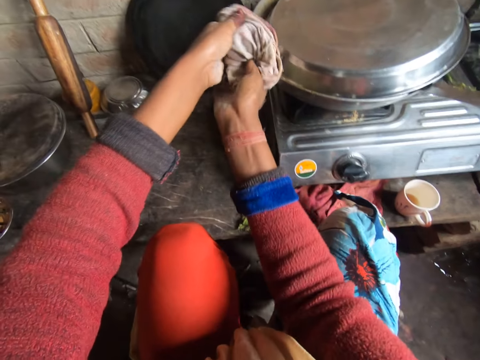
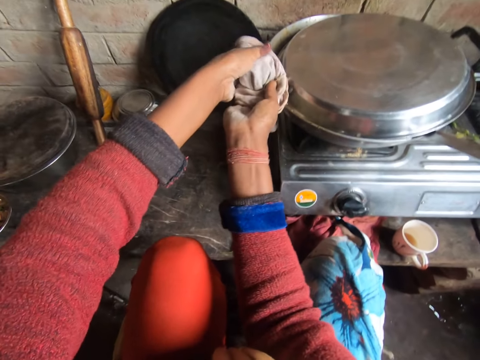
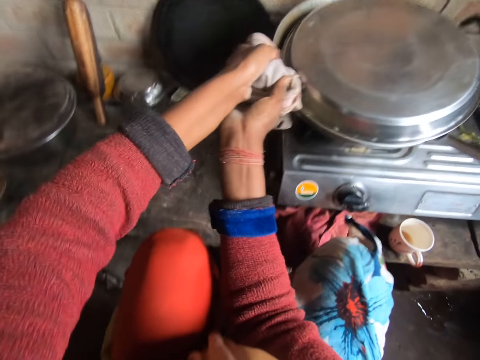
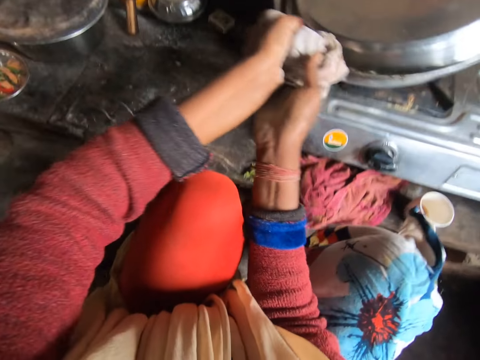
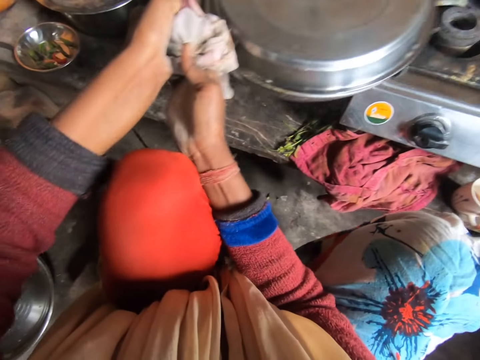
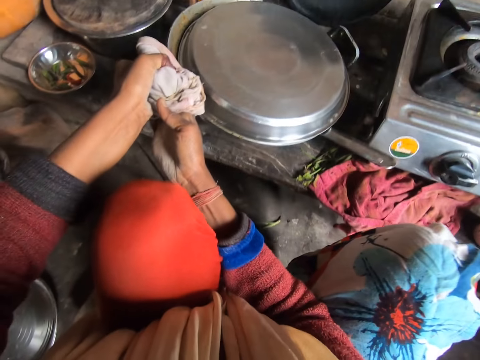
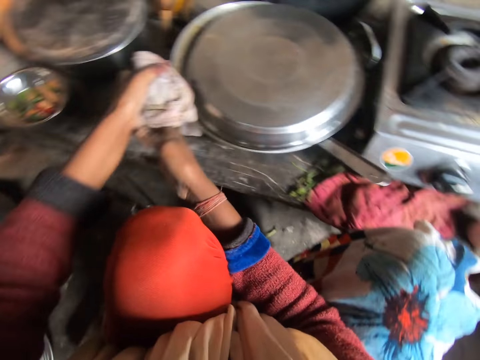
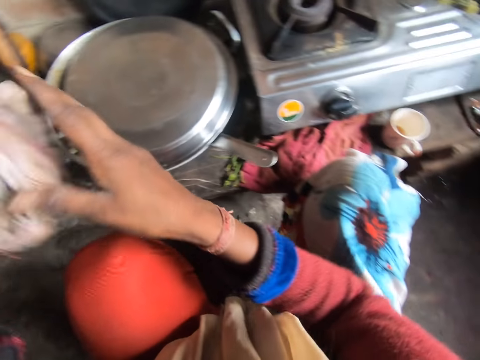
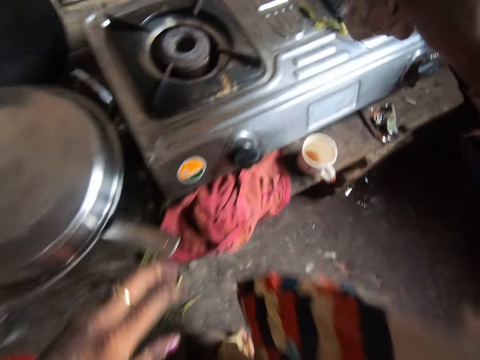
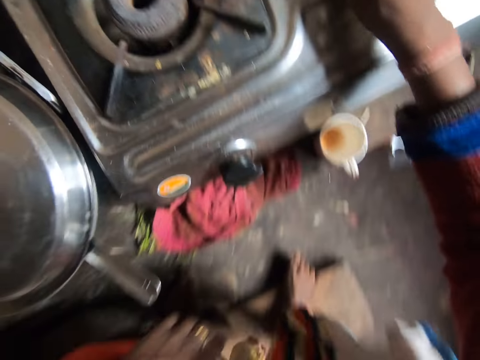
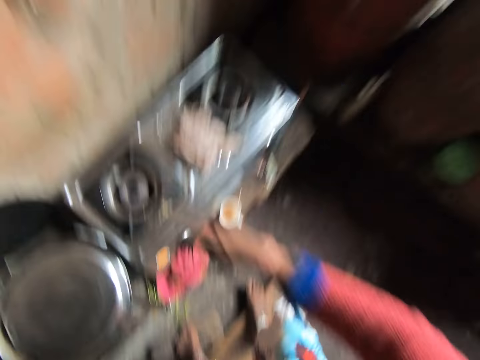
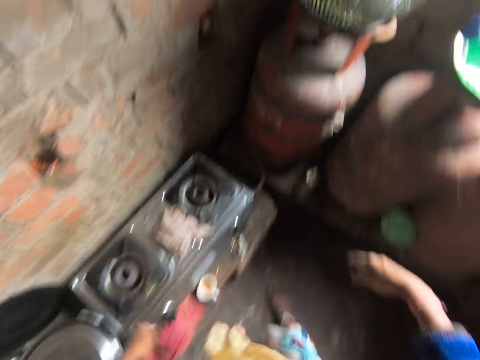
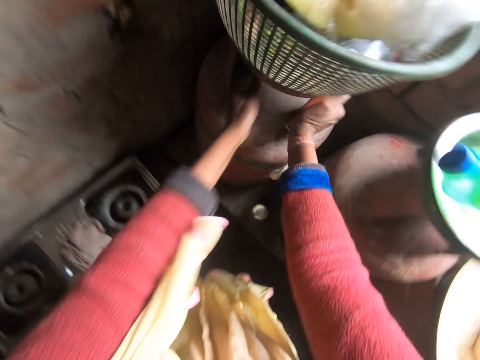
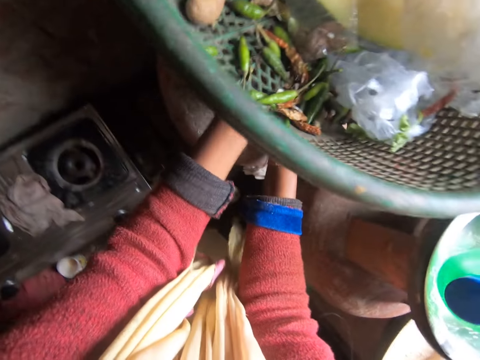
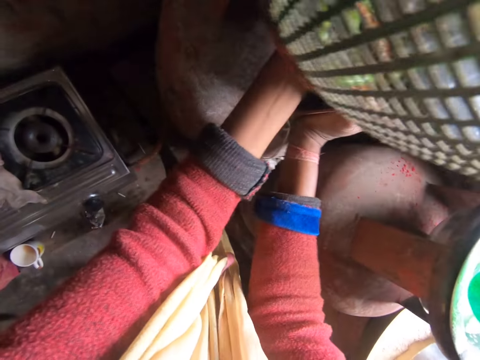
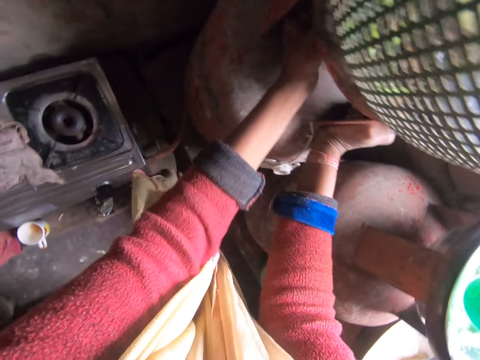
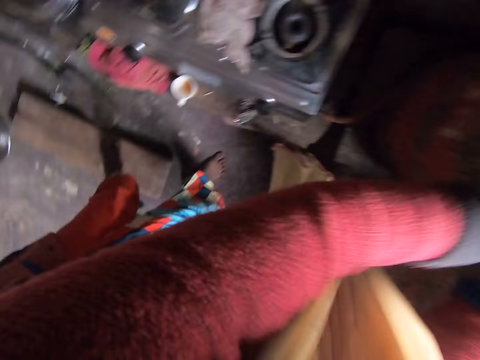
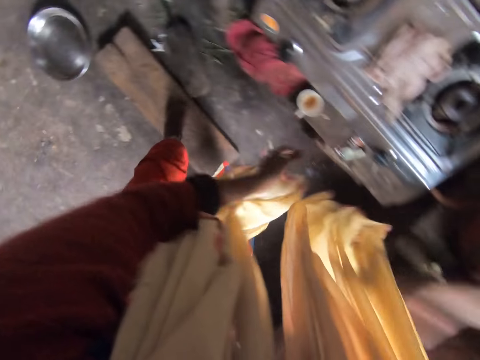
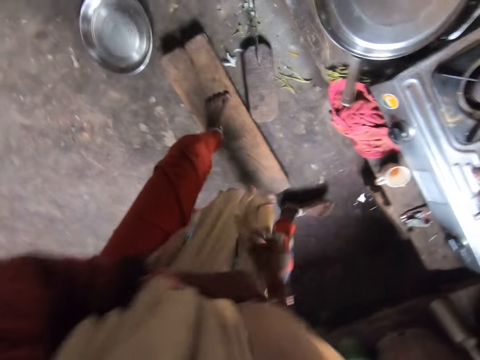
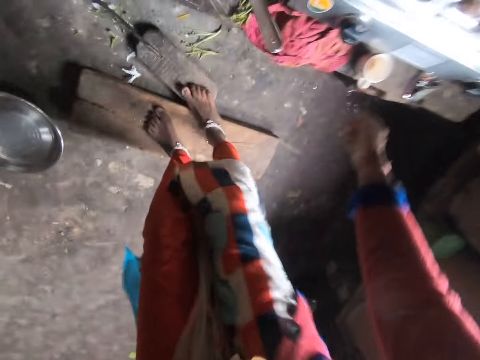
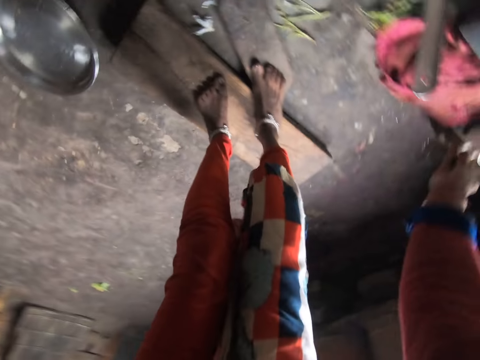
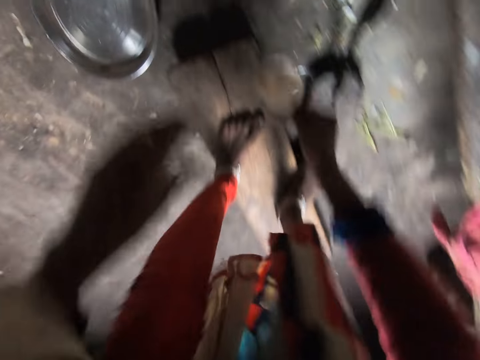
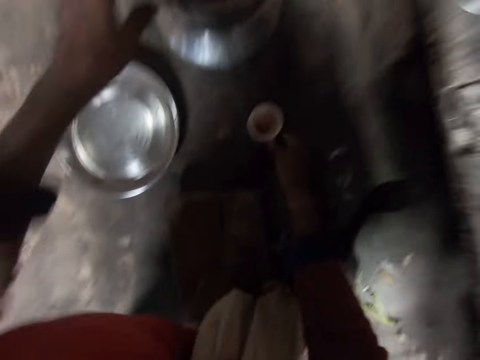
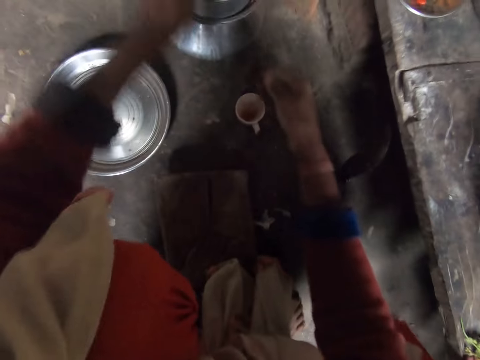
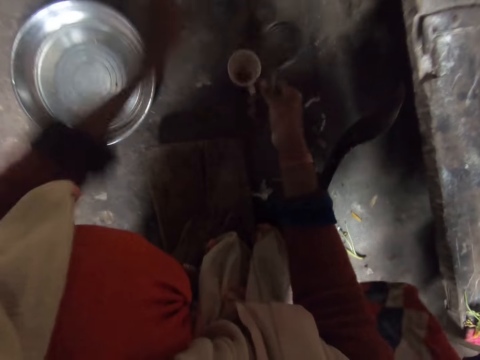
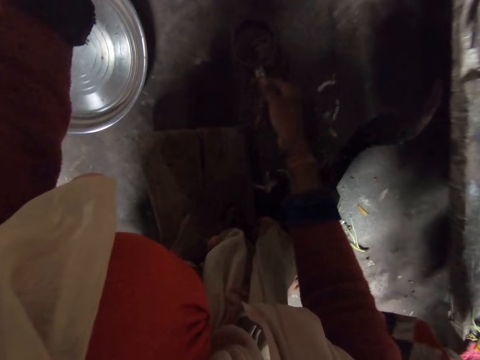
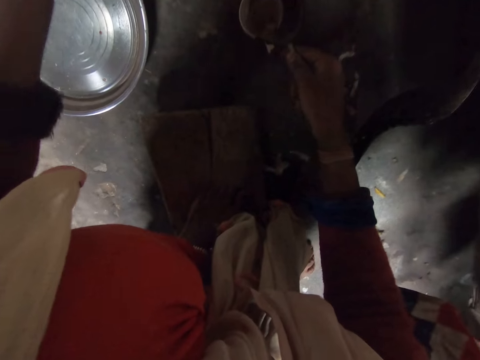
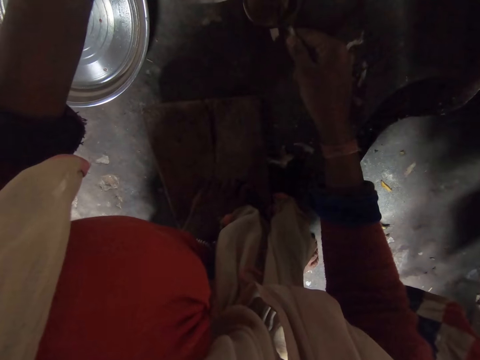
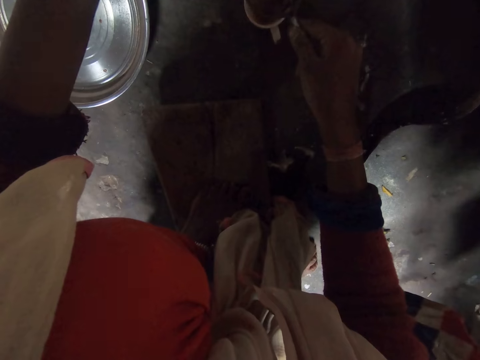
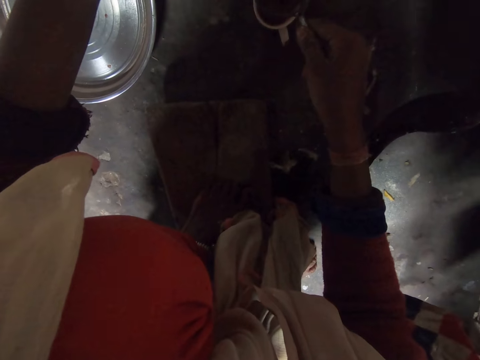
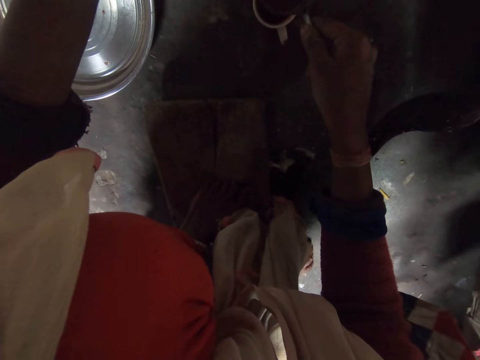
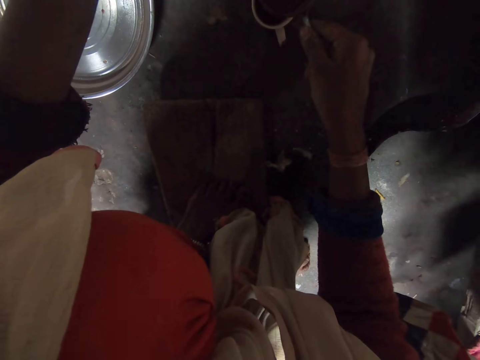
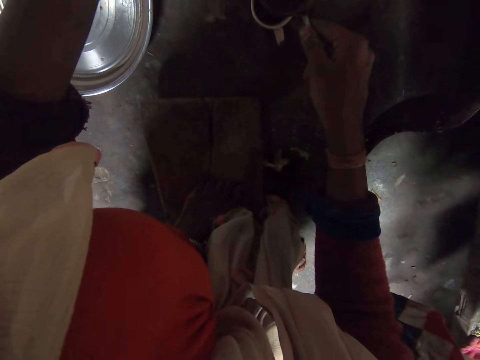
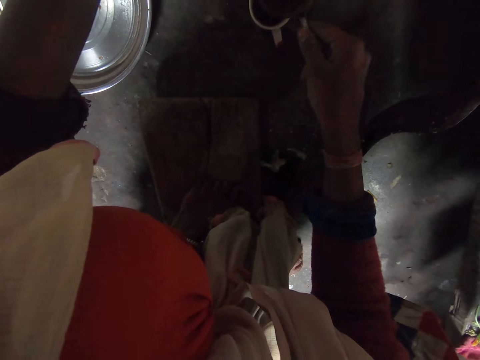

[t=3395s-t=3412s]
The camera wearer holds the pan with a rag. She picks the pan and places the pan on the countertop. She shifts the rag to the right hand and puts the rag on the cooker. She stands up. She turns off the gas cylinder and inspects the gas cylinder. She hits her left hand. She stares down. She picks up a cup on the table and drops the cup on the floor. She picks up a sieve on a kettle, picks up the kettle on the floor, and pours coffee or tea from the kettle into the cup through the sieve.

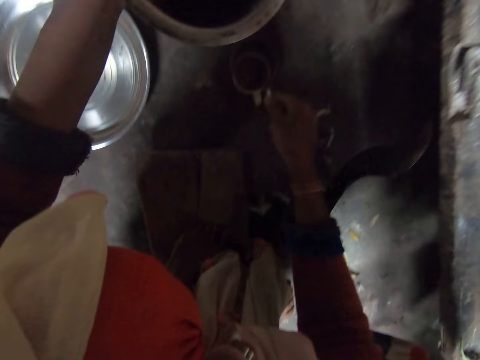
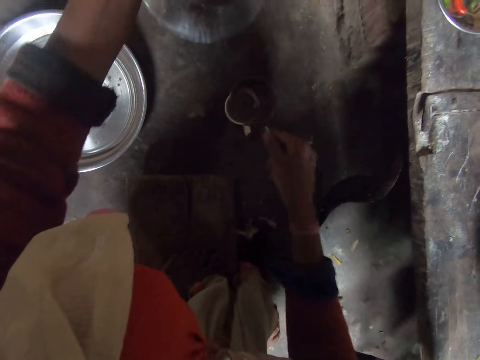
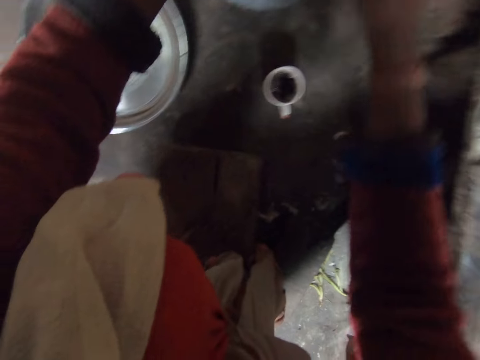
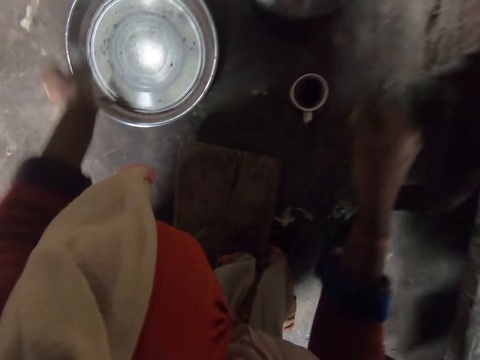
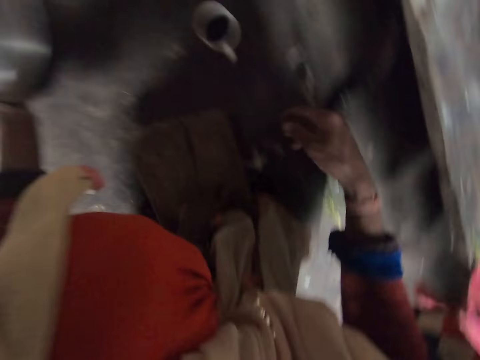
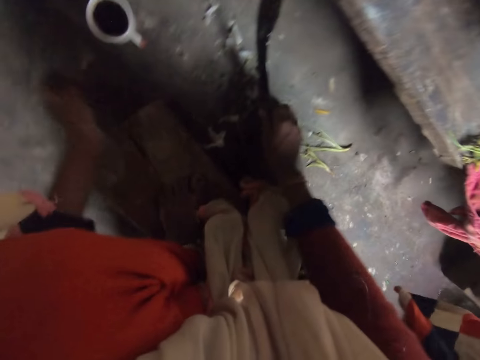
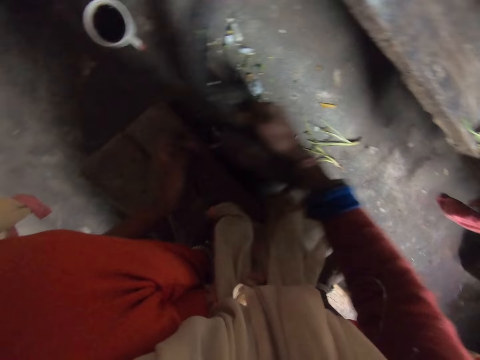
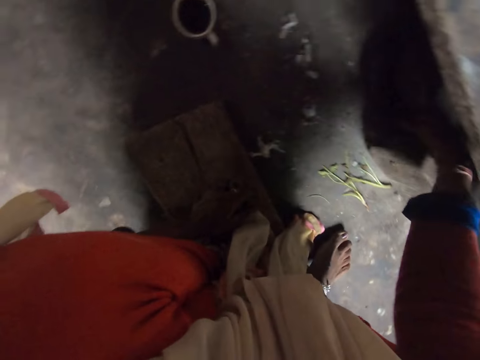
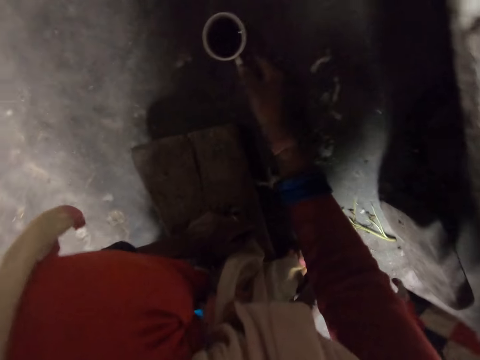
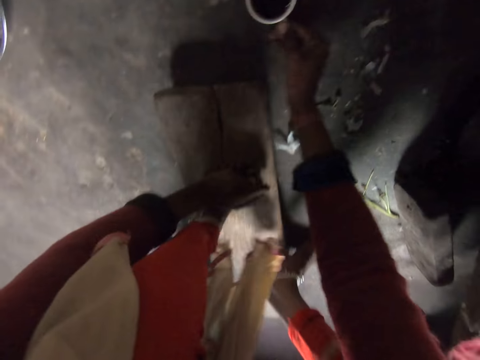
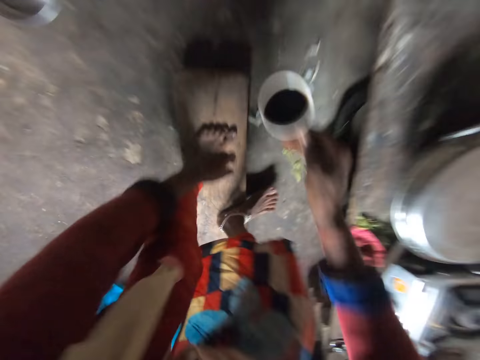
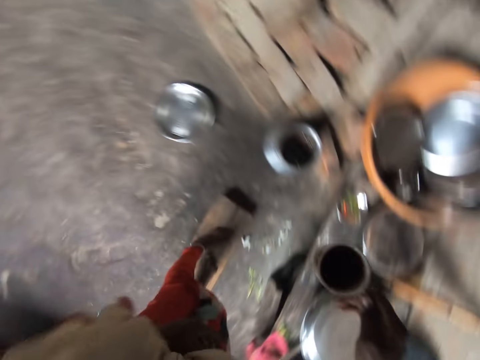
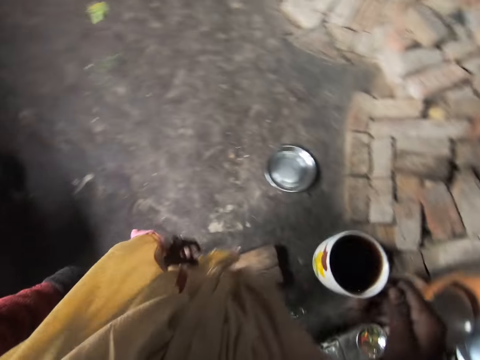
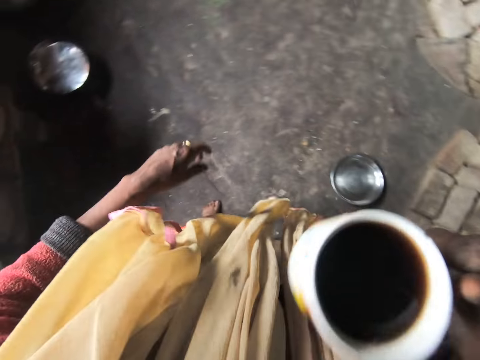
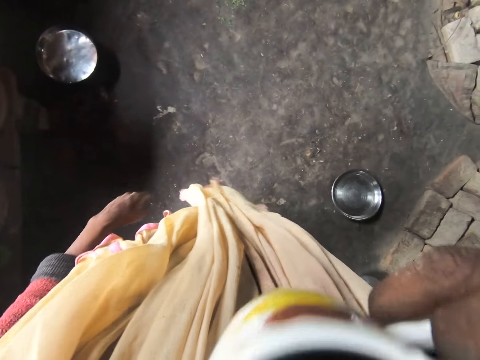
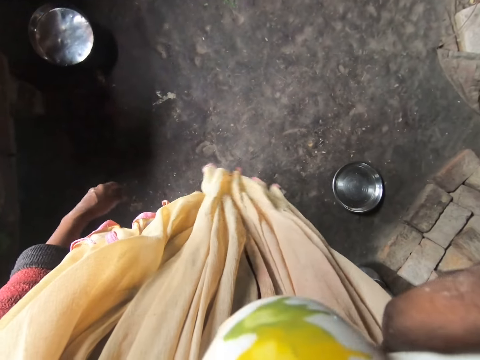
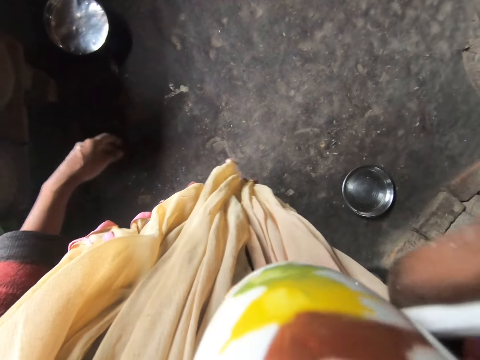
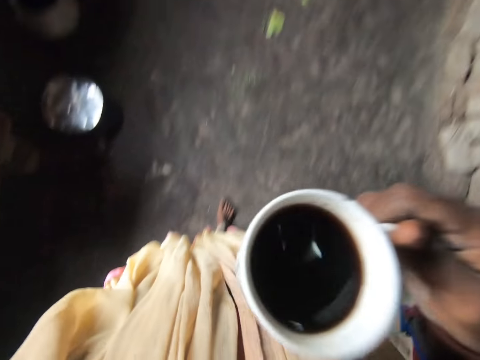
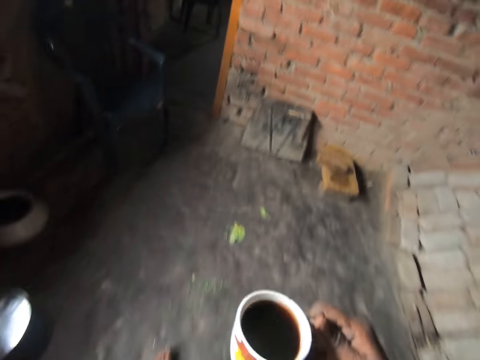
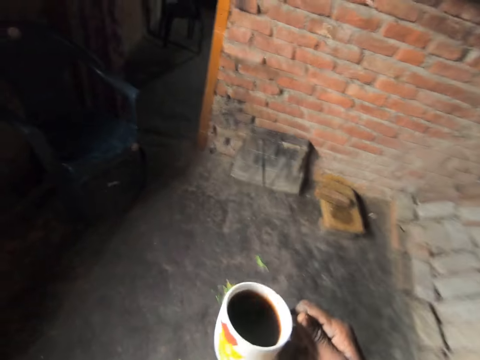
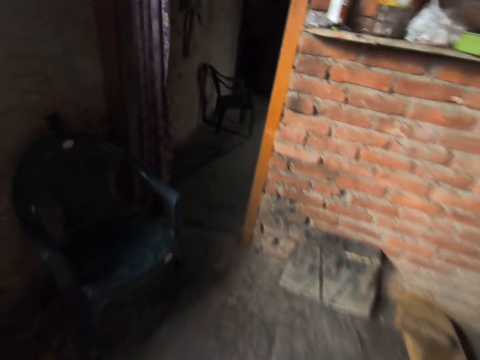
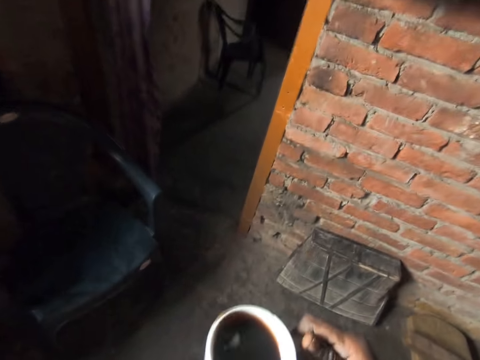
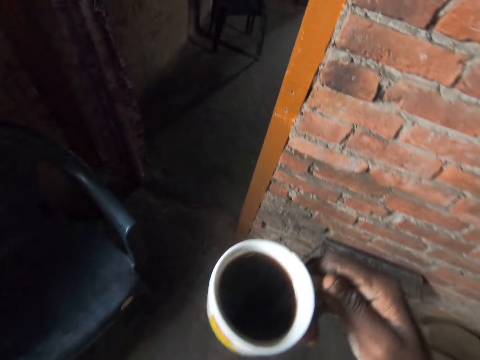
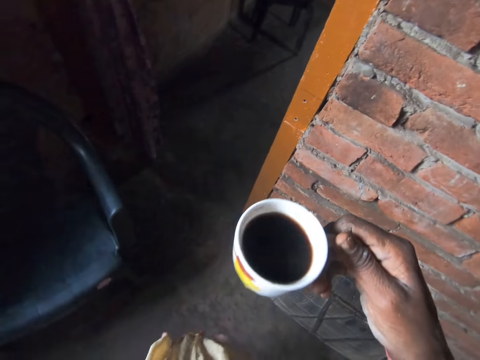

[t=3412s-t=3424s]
The camera wearer drops the kettle on the floor. She drops the sieve on the kettle. She moves a tray on the floor and picks the tray. She moves the knife on the table. She inspects an object. She picks up the cup of coffee on the floor and drinks coffee from the cup. She touches the camera on her head. She walks out of the kitchen.
